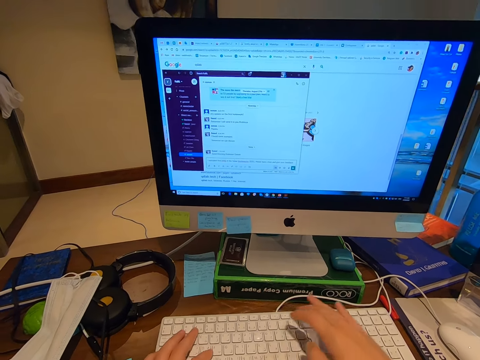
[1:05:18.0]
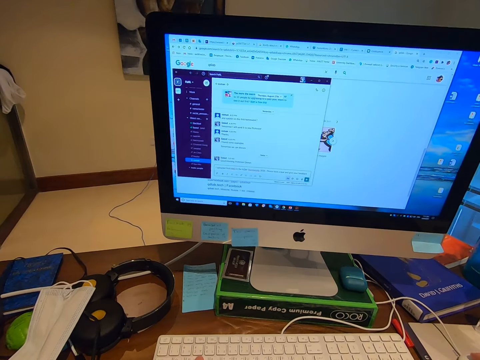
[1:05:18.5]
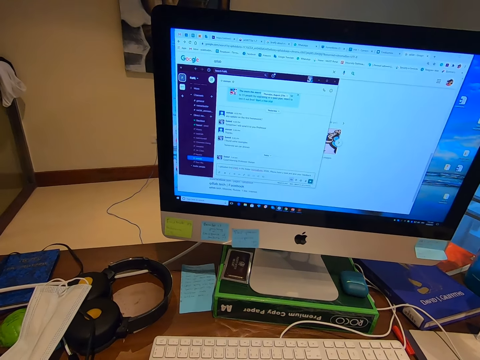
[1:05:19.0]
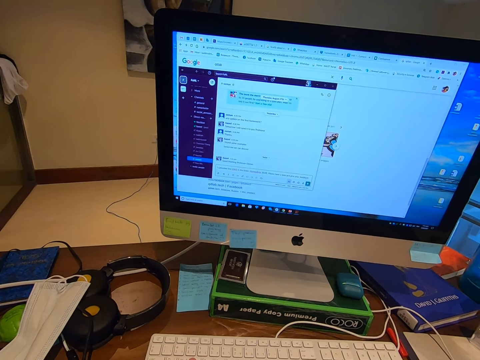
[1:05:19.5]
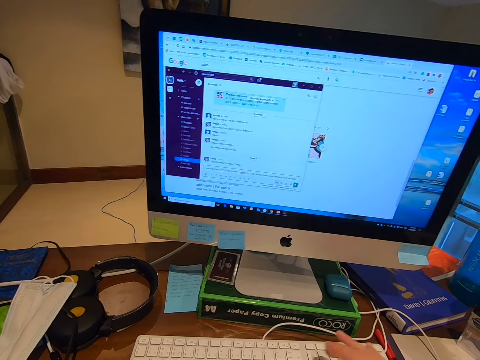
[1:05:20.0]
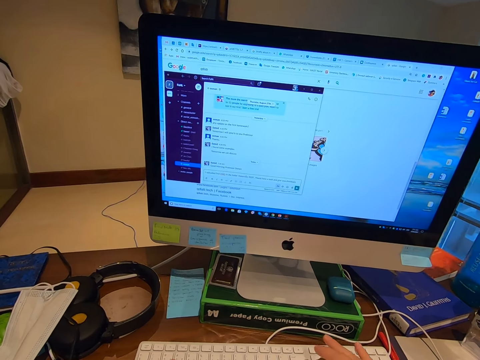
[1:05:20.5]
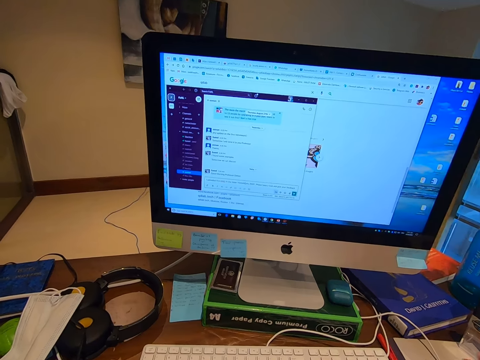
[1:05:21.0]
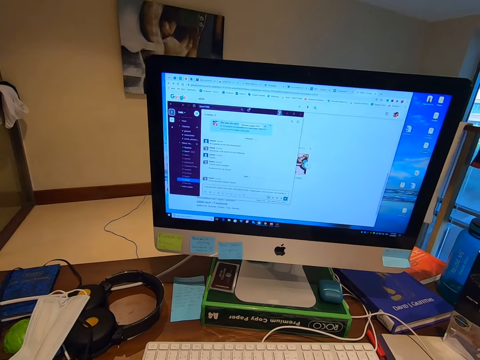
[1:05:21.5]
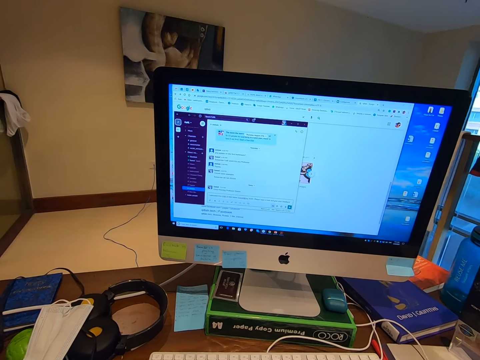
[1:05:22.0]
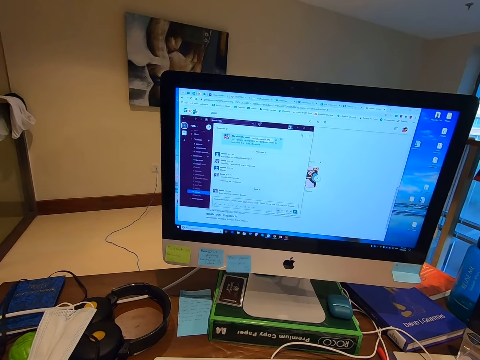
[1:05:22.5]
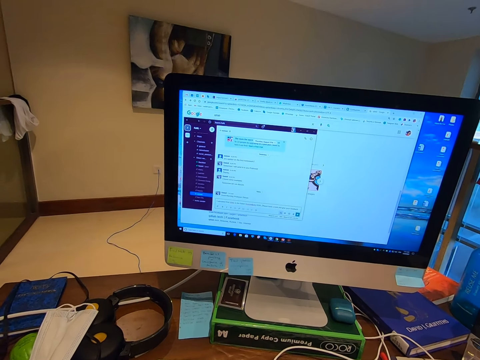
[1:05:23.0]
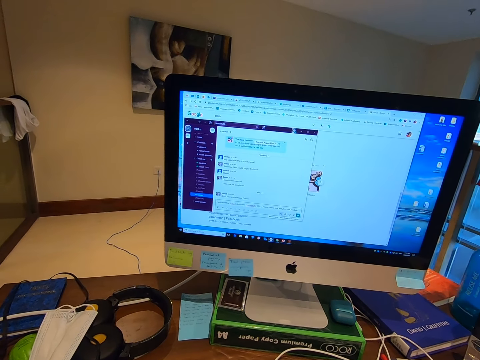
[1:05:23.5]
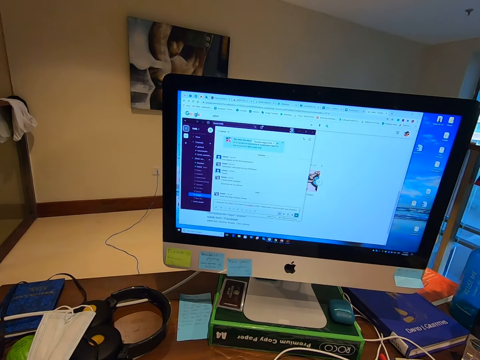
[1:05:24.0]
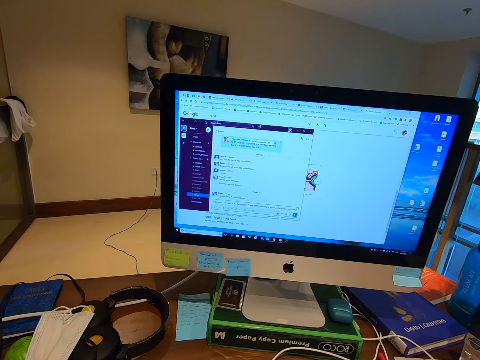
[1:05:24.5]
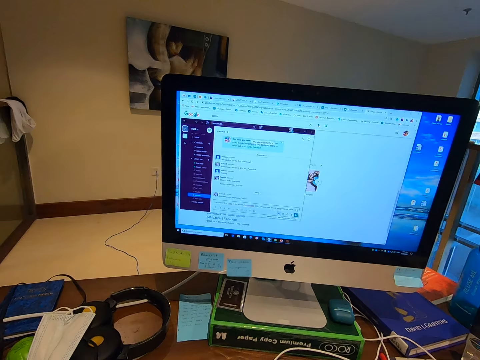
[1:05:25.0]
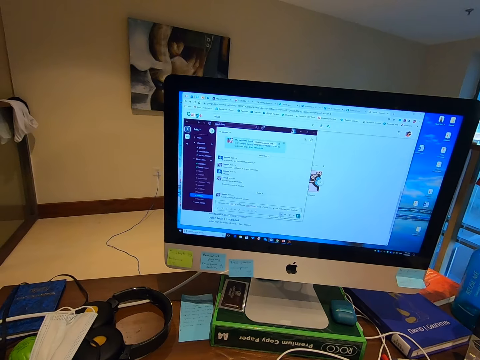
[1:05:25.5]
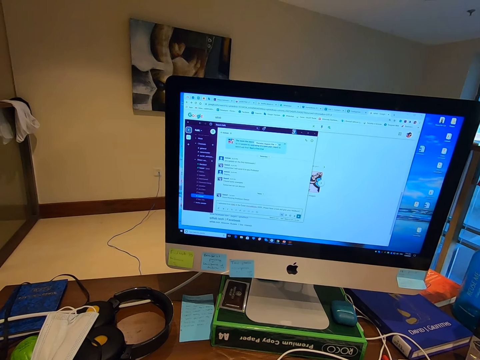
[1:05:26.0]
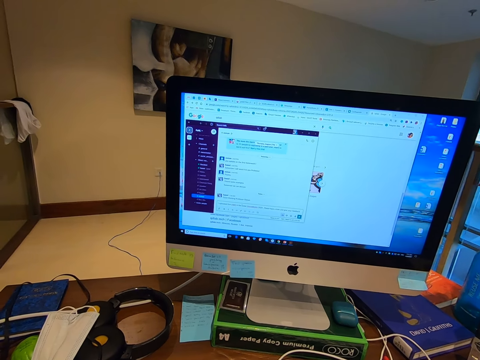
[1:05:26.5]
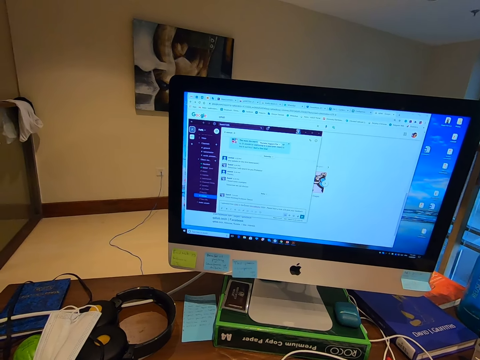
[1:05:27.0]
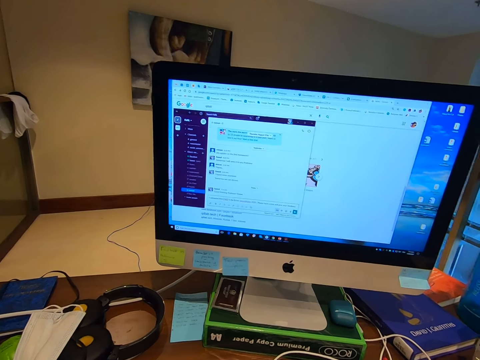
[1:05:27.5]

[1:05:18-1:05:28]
The camera wearer operates the computer. They type on a keyboard. They operate the computer. They navigate the application with the mouse.

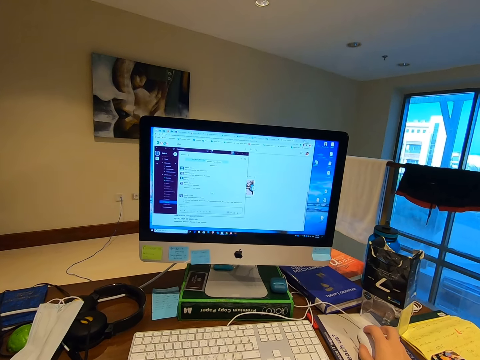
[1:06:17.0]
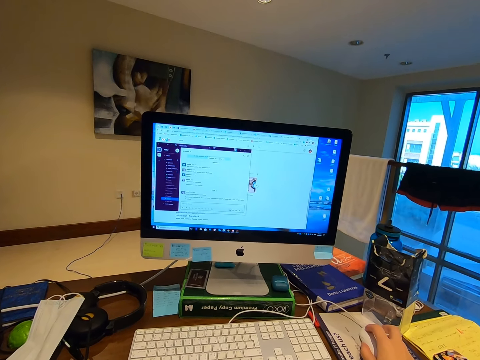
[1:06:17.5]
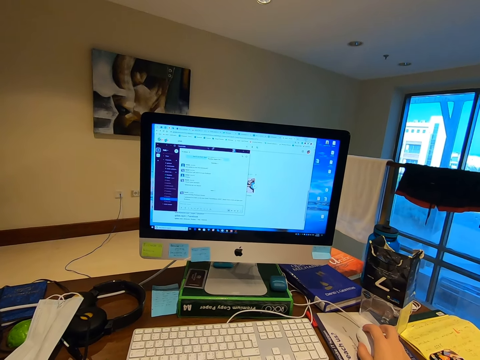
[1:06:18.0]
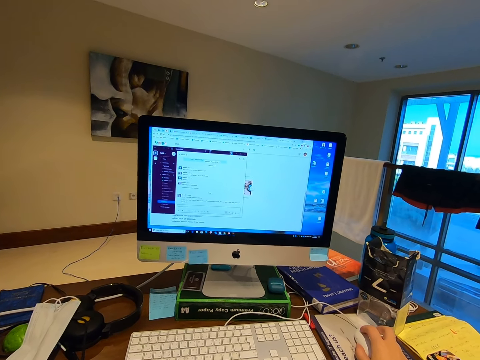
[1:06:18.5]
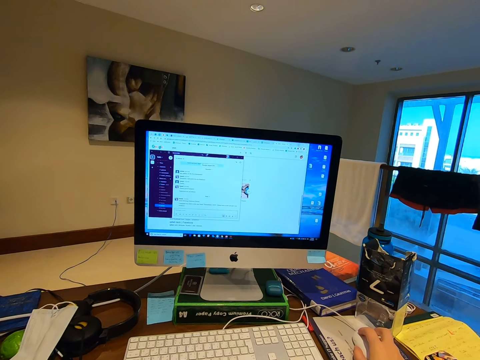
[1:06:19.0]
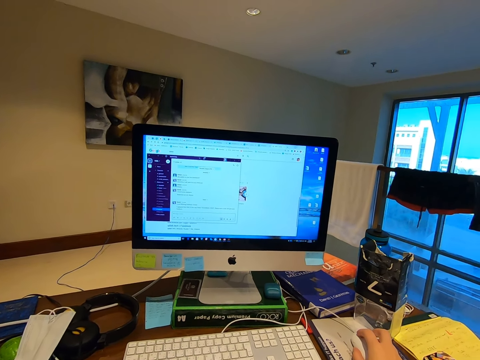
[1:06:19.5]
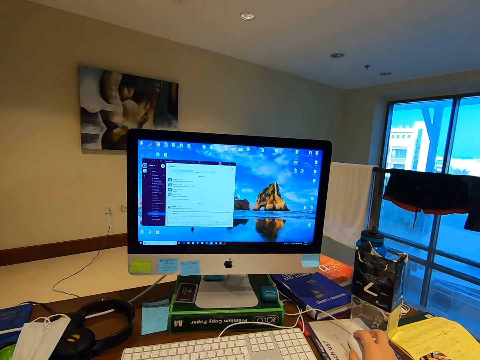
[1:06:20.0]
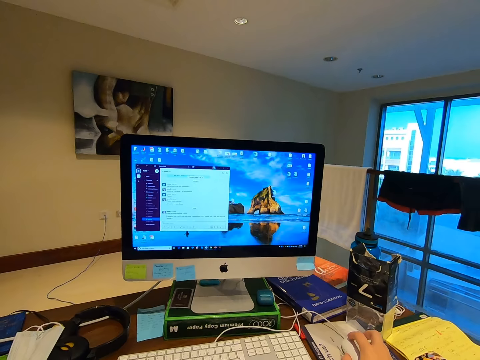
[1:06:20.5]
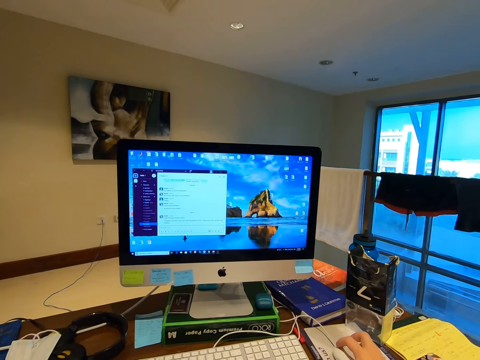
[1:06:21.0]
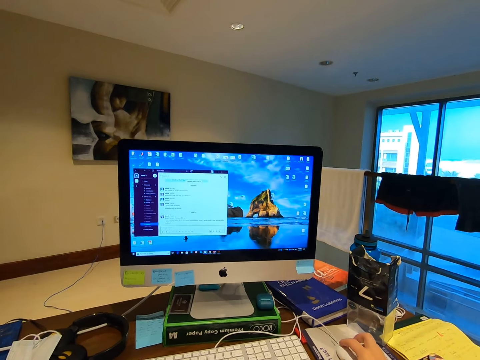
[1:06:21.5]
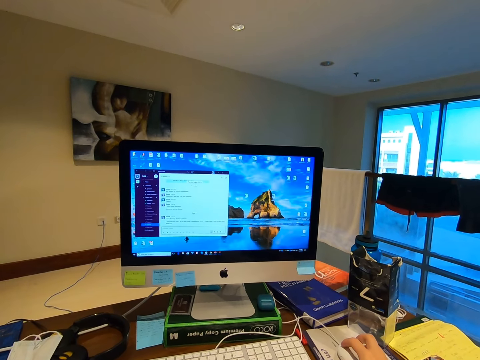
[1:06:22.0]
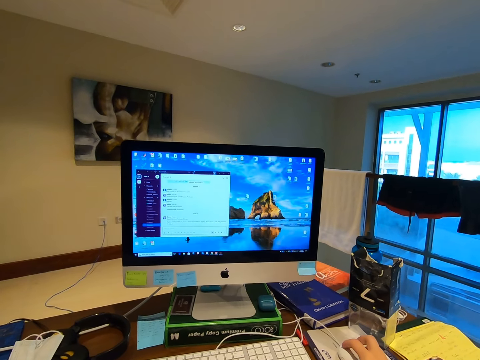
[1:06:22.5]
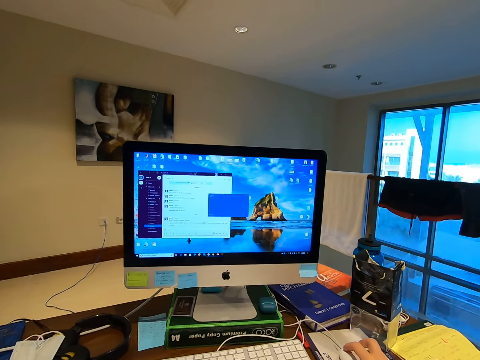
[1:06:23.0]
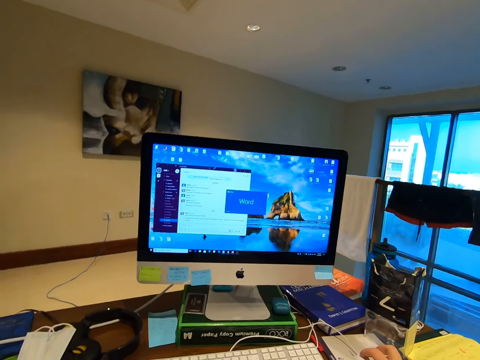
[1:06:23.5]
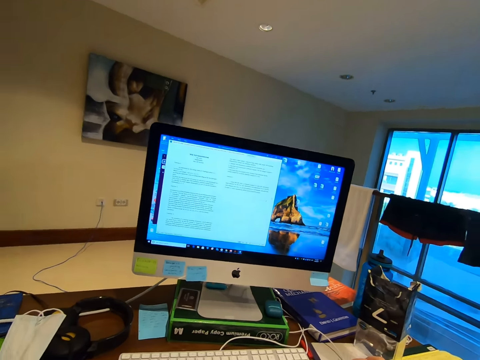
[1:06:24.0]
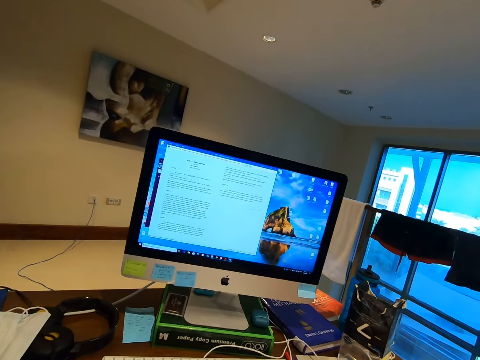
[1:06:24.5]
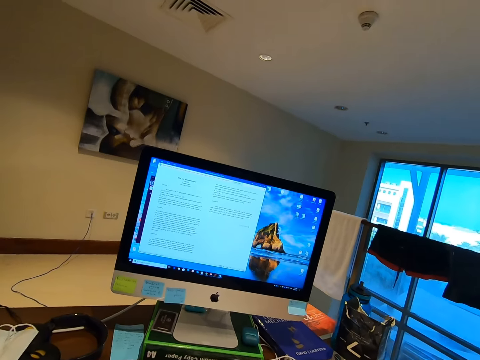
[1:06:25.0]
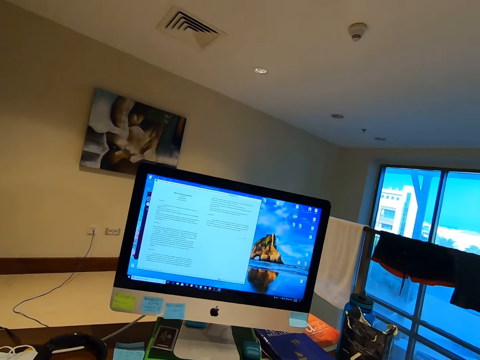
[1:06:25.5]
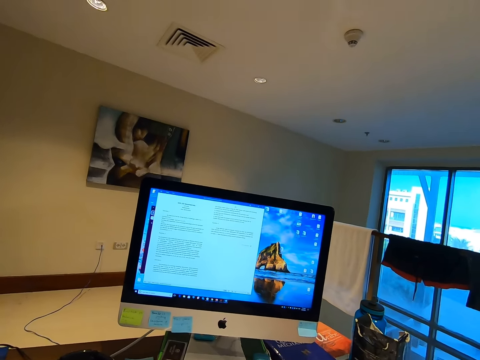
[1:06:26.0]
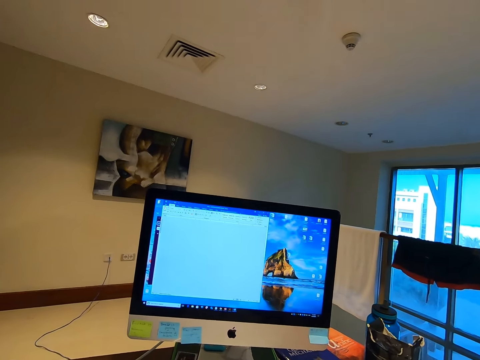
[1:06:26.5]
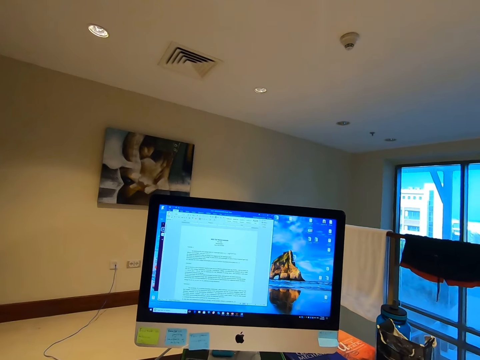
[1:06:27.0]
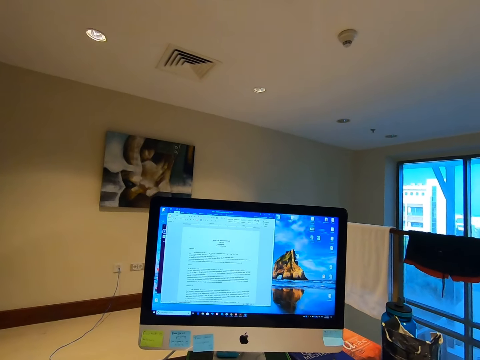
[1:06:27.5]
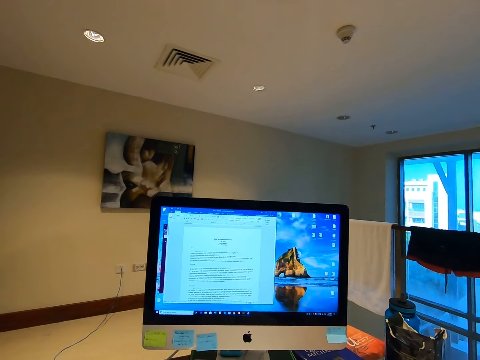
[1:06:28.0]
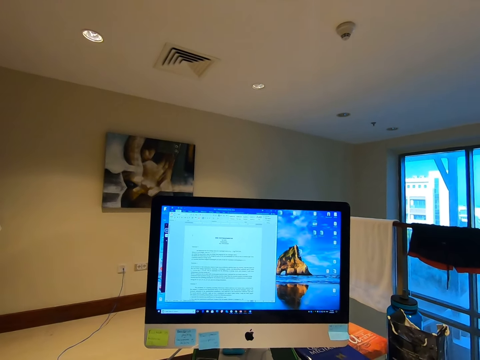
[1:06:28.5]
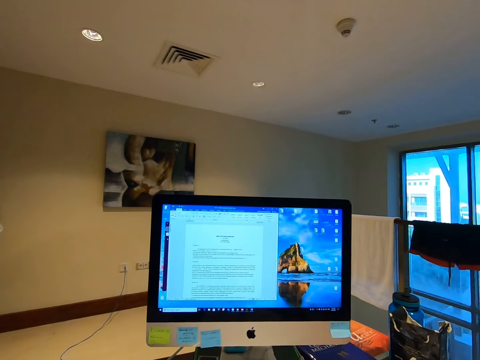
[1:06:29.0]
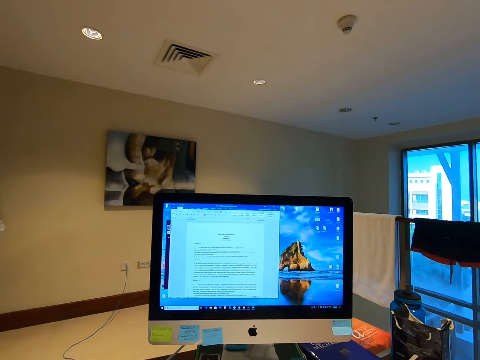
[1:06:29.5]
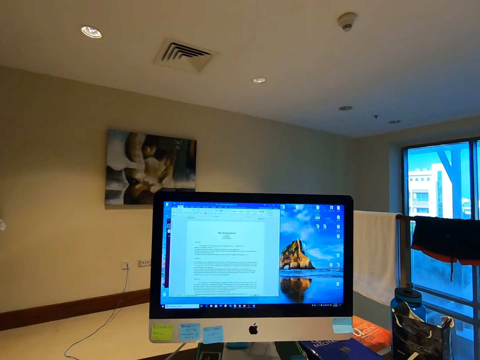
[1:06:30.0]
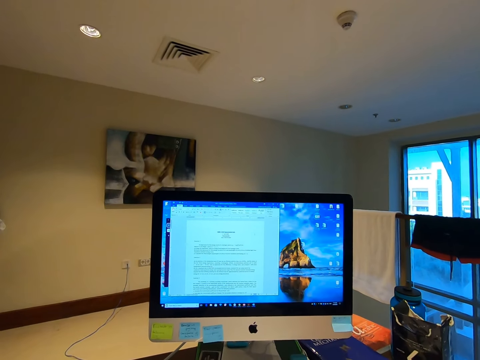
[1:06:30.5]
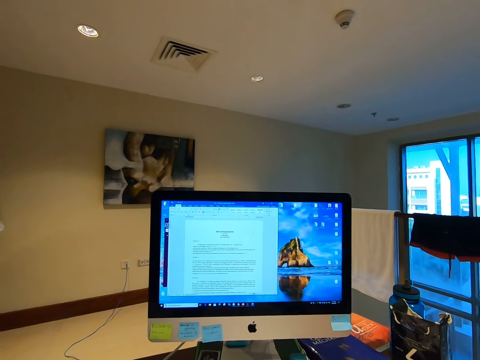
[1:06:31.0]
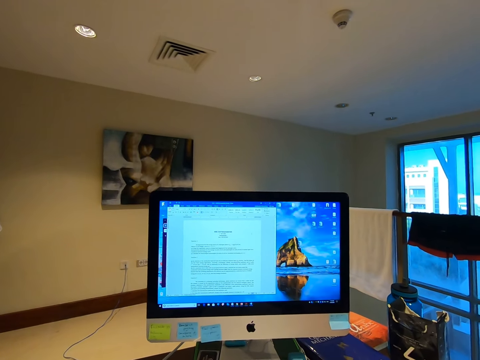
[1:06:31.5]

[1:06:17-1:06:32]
The camera wearer closes the application. They open an application. They navigate the application with the mouse.

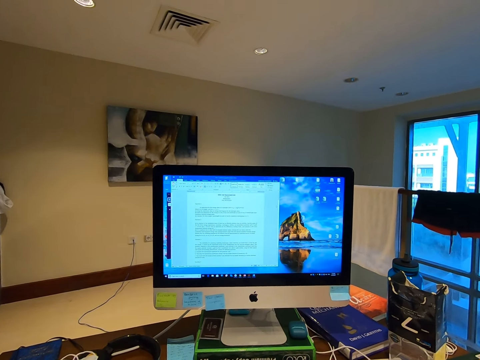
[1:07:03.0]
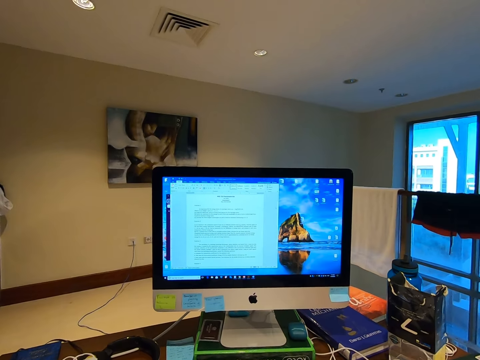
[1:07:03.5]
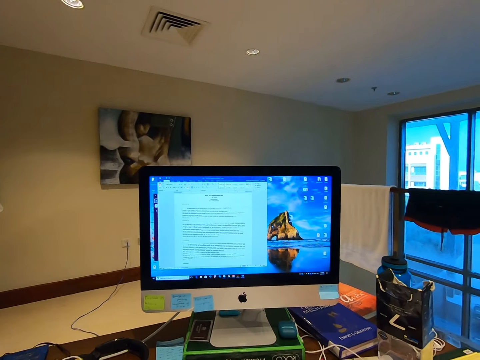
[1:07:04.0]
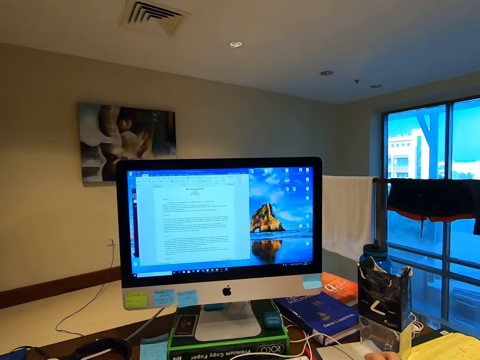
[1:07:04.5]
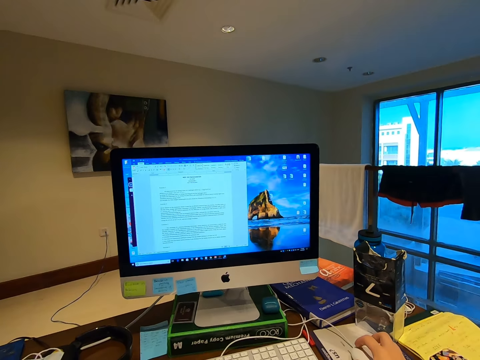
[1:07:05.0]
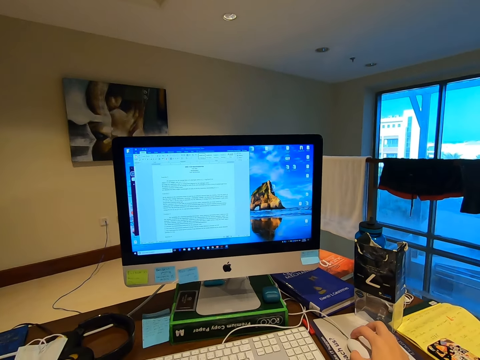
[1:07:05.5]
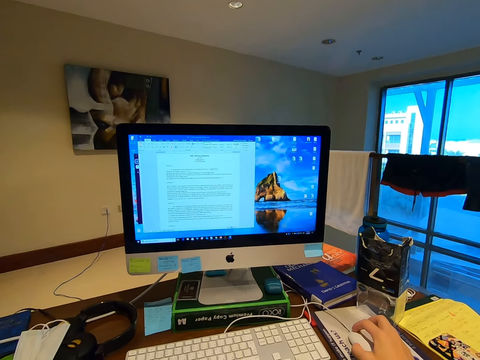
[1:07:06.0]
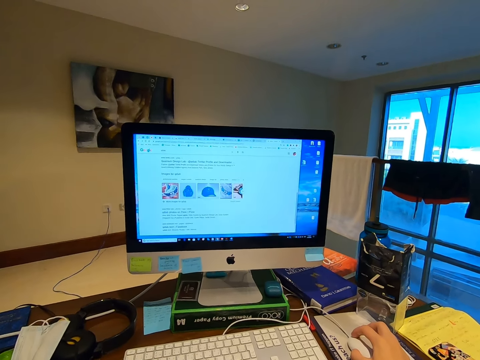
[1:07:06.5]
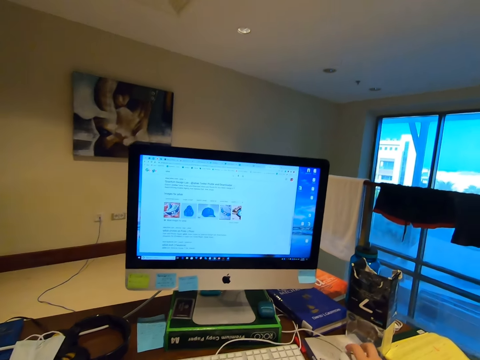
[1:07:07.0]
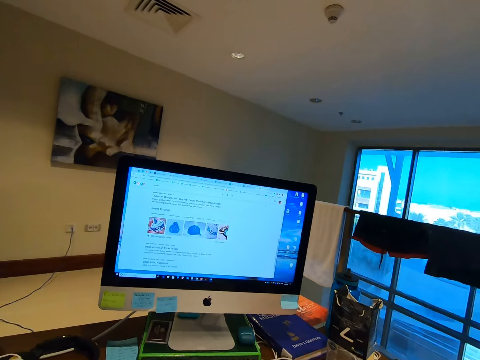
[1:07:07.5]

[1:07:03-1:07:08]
The camera wearer opens the browser.
